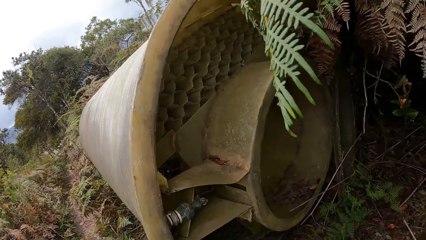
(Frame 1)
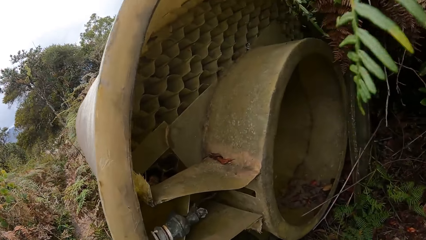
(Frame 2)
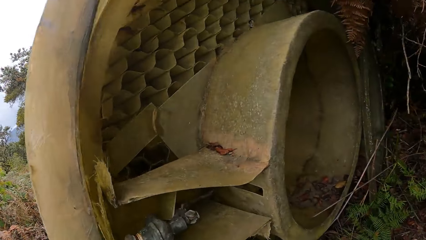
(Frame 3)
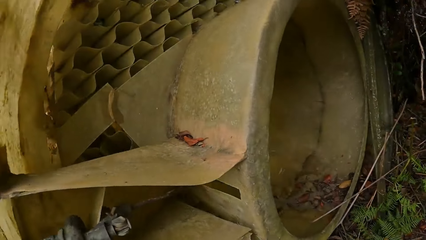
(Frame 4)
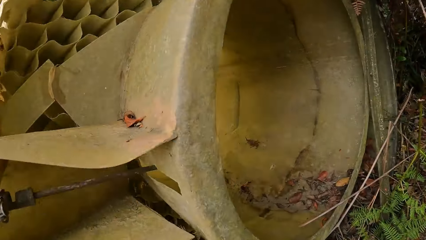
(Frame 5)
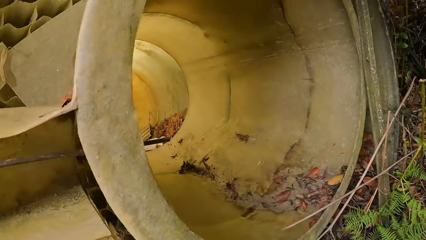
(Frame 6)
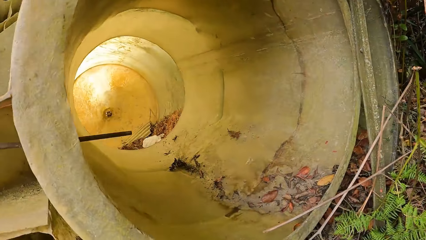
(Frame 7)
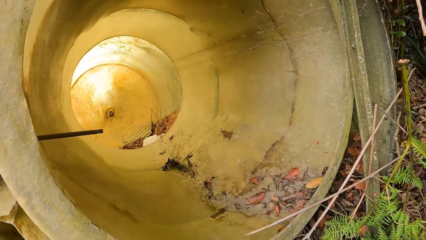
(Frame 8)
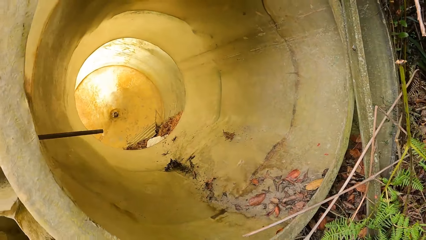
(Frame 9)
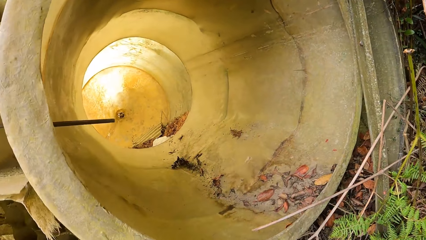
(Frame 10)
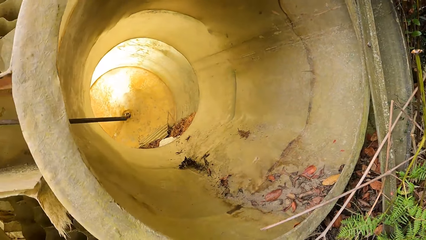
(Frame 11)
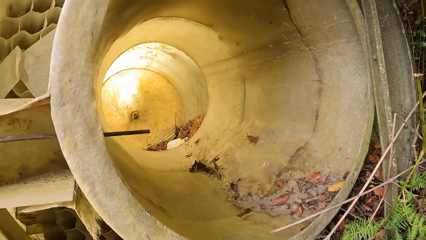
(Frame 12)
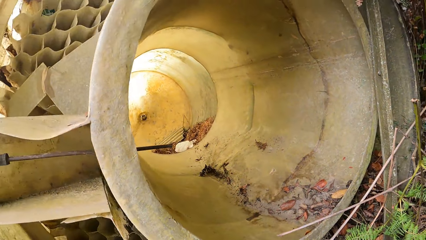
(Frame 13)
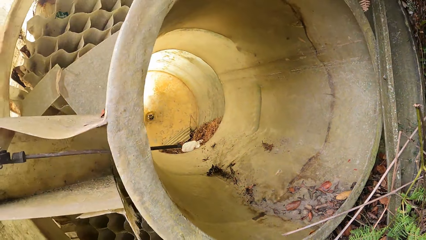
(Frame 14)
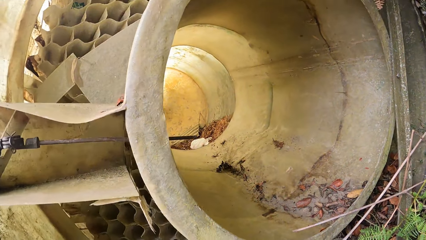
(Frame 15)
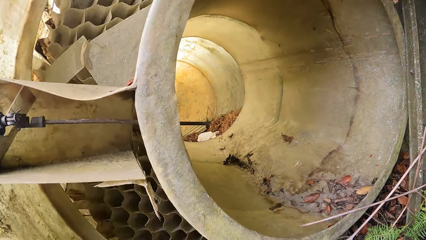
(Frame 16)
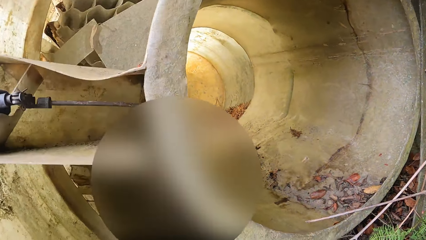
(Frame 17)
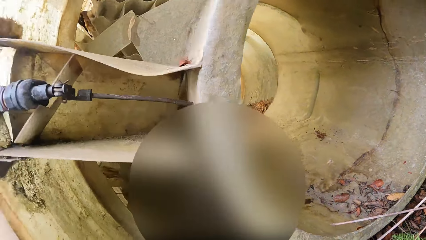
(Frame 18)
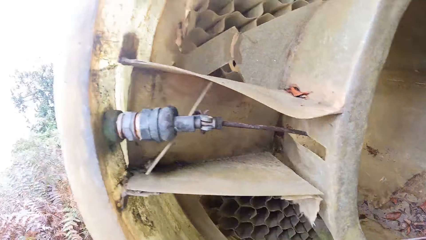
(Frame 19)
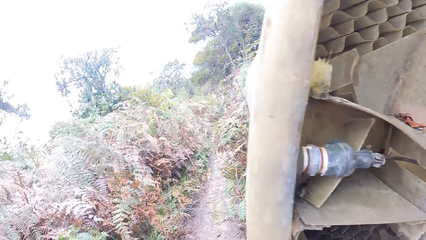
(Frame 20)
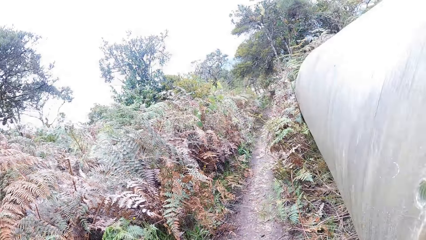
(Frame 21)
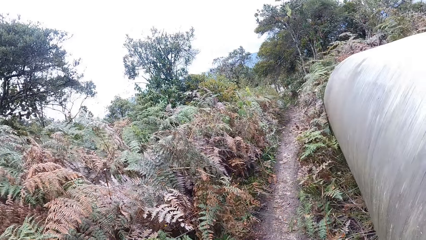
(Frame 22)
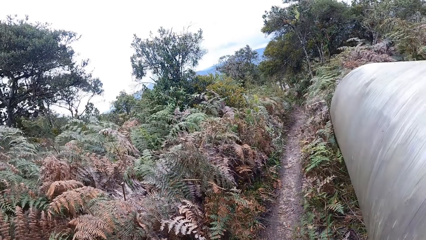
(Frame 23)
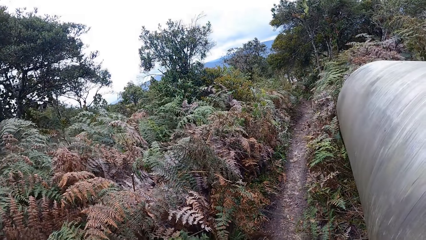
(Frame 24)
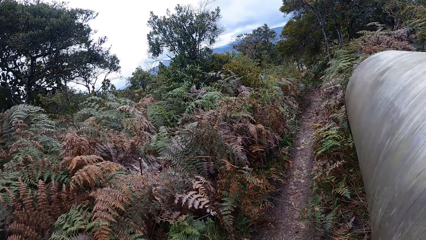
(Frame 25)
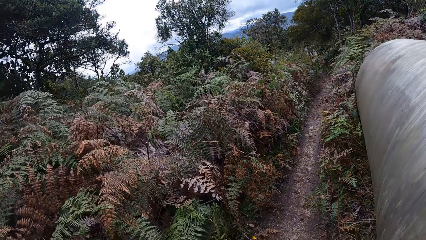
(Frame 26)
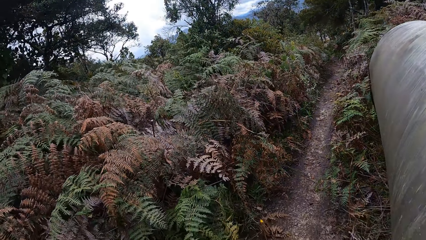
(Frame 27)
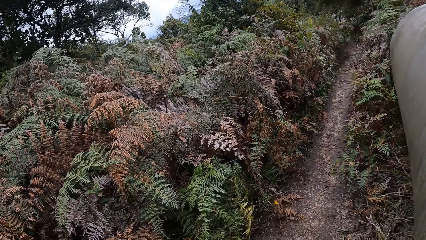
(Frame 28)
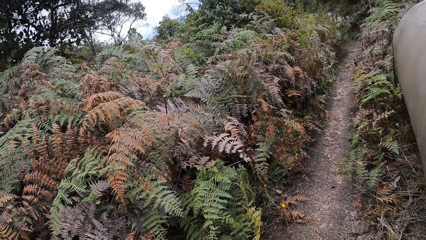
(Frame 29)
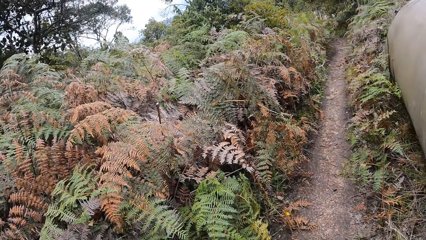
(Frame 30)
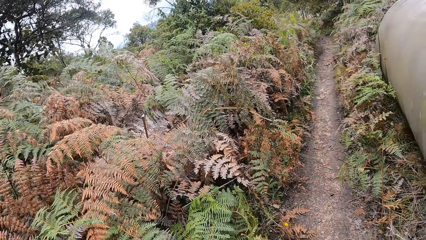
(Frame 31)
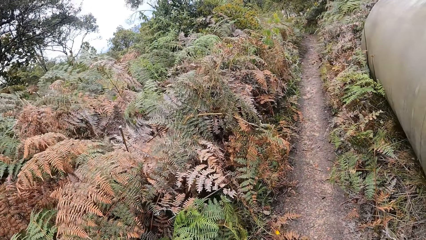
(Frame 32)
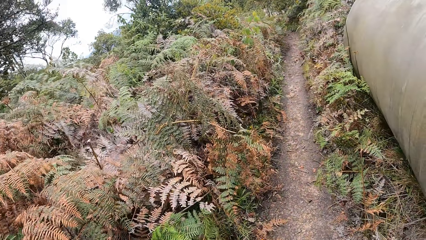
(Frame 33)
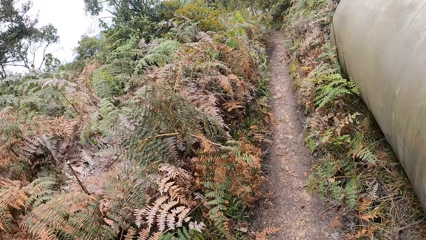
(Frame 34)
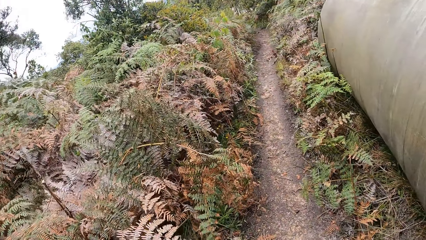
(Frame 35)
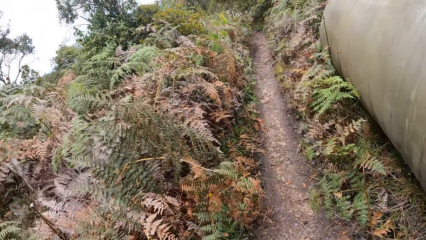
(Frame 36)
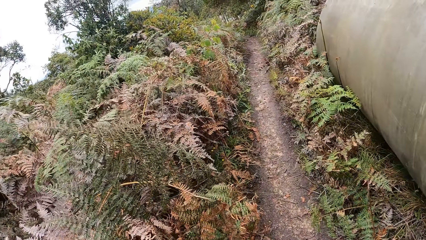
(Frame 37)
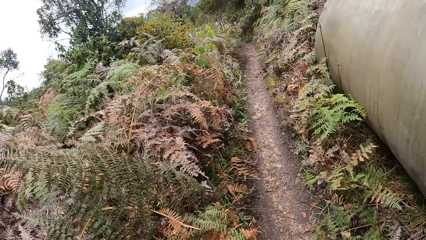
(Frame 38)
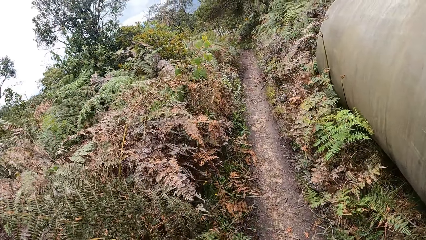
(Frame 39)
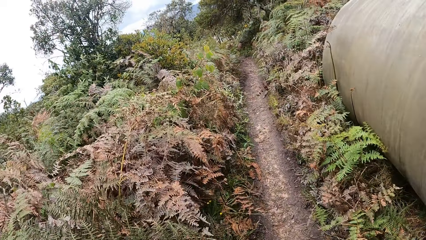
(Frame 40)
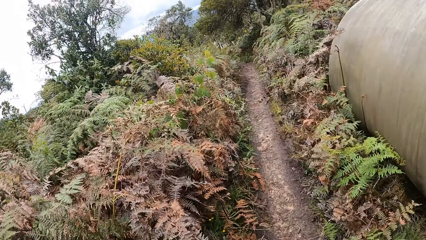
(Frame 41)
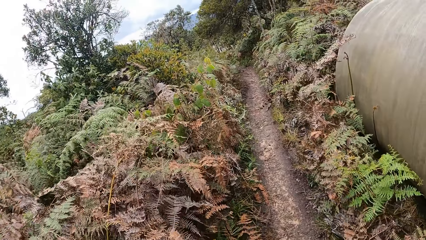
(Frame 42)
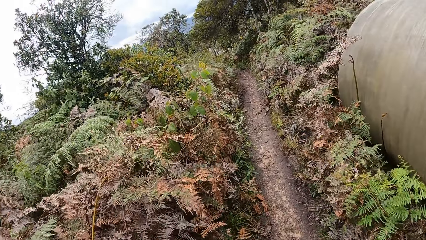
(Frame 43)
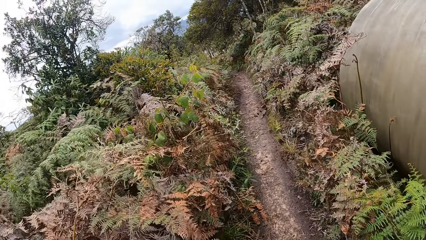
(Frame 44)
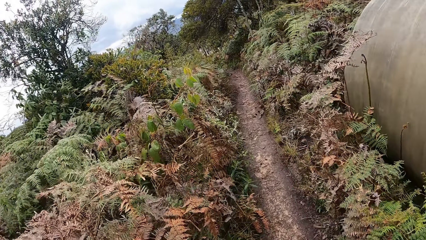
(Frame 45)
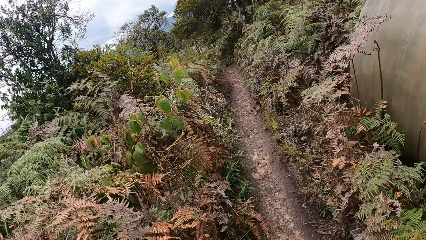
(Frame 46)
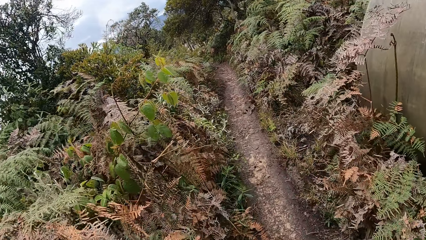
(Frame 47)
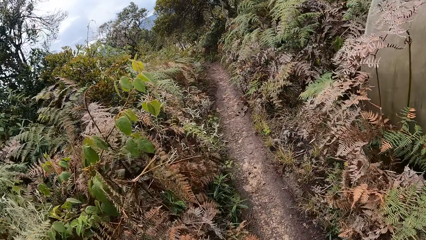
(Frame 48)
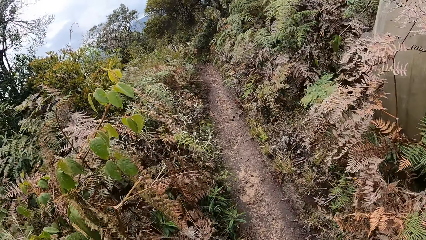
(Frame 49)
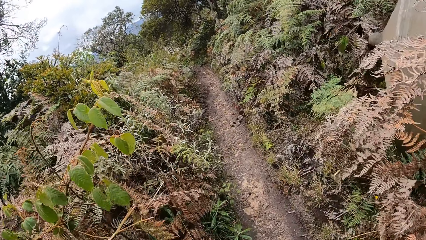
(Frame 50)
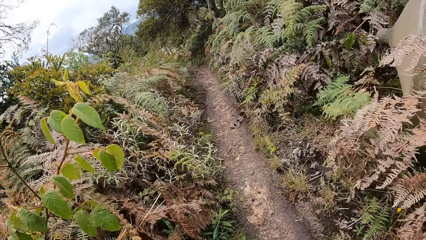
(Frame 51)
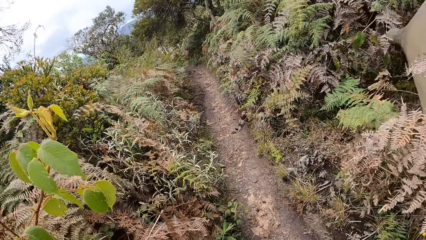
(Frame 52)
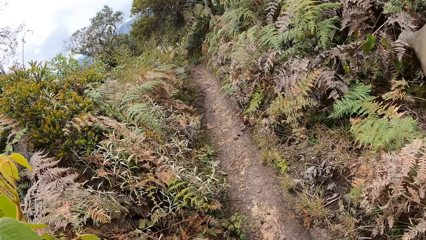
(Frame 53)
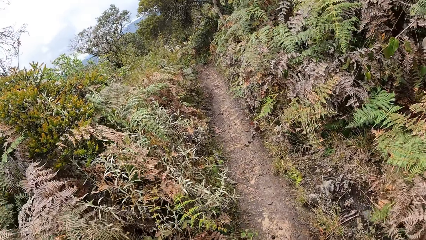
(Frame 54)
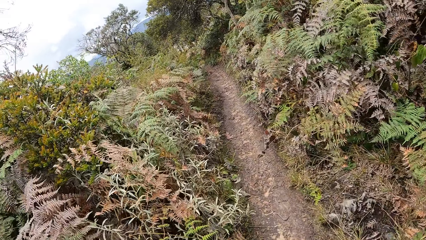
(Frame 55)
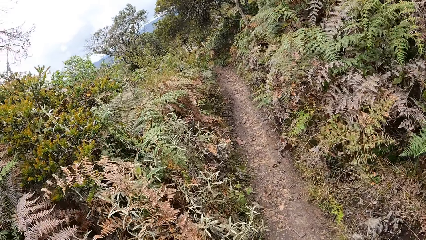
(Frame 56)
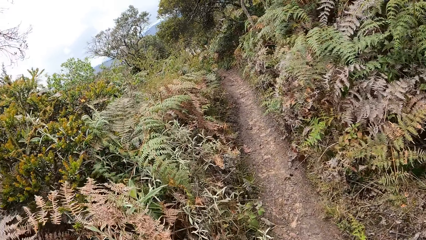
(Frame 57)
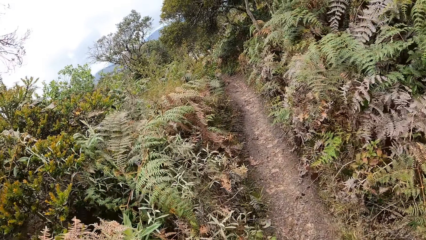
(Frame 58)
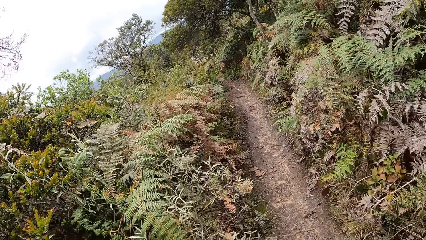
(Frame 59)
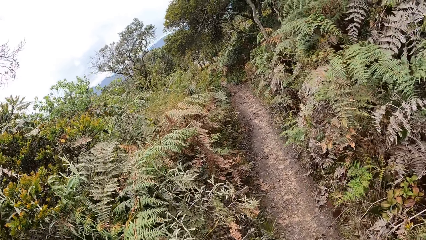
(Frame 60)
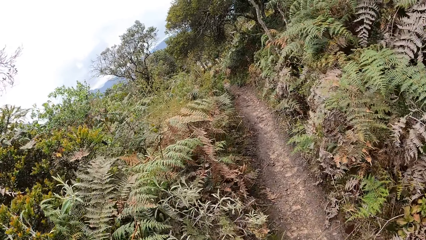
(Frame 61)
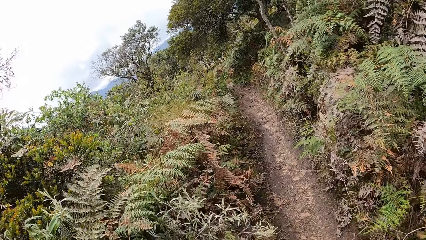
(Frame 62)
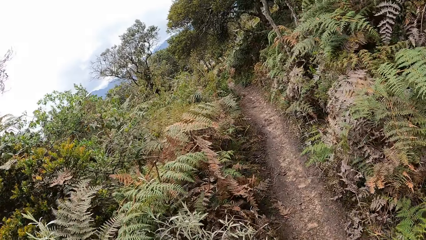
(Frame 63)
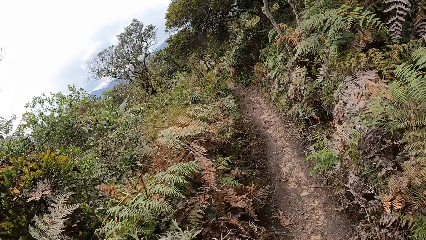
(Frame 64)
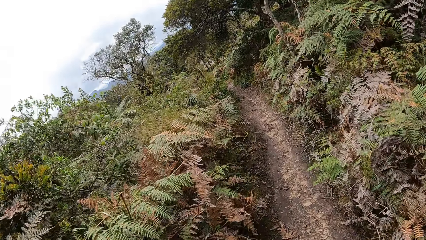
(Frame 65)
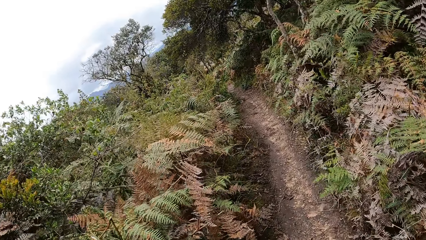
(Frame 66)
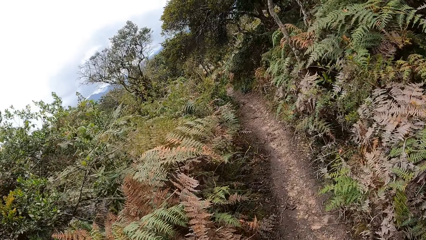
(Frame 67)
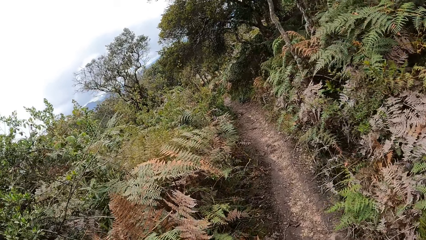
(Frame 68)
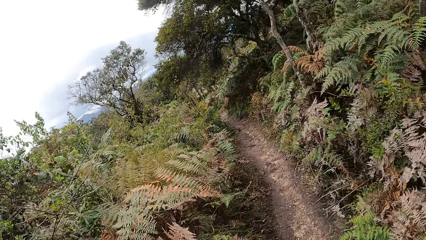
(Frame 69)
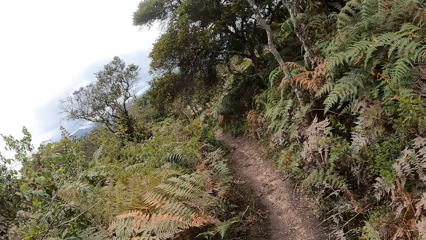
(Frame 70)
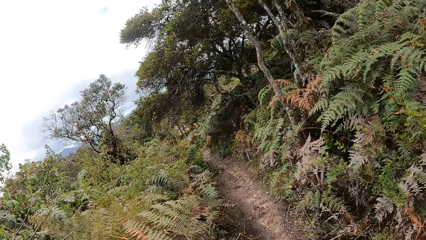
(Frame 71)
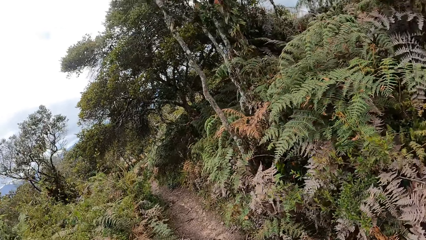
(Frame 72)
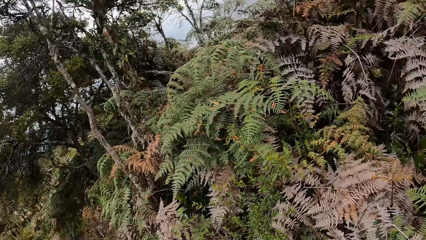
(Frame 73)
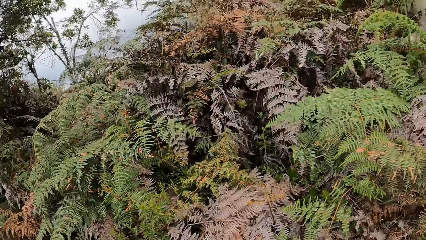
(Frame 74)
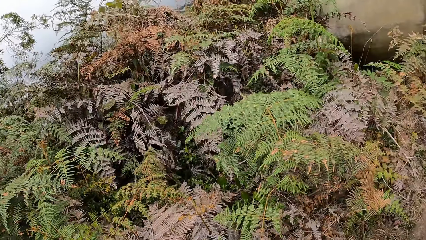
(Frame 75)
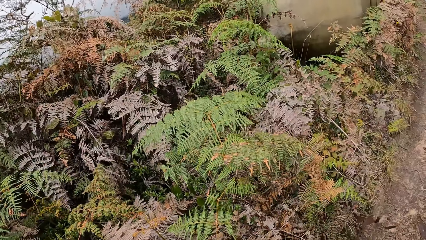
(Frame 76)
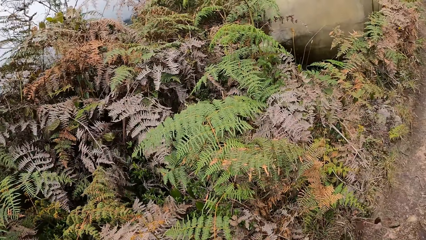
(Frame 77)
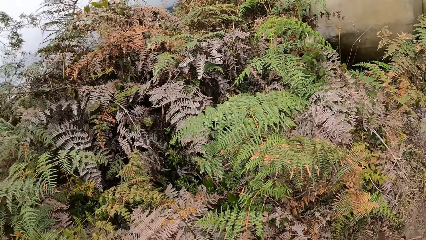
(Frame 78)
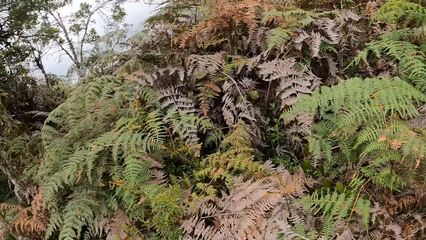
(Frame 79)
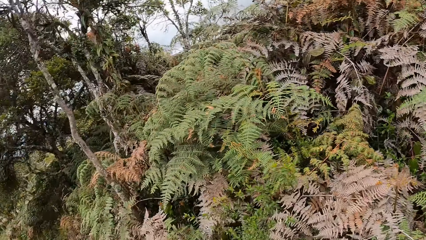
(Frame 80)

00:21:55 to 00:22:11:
The camera wearer looks inside a concrete pipe. They walk down the hill away from the concrete pipe.
